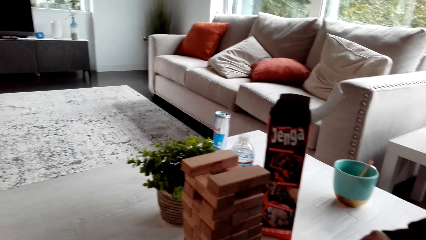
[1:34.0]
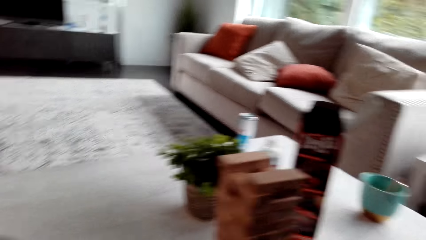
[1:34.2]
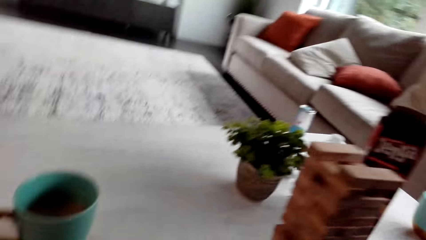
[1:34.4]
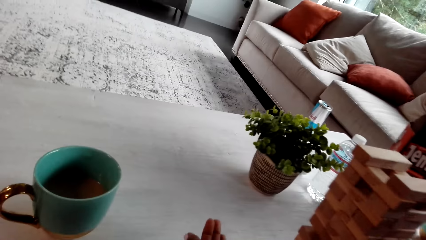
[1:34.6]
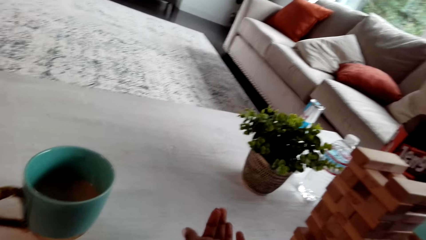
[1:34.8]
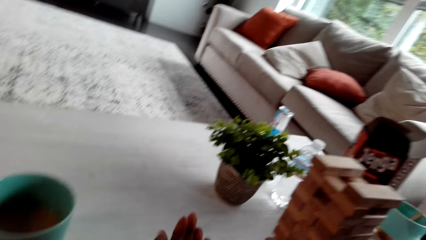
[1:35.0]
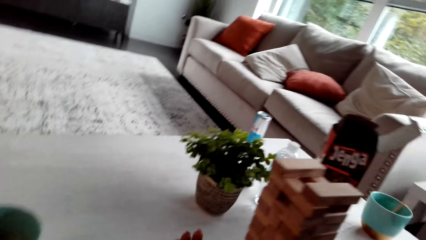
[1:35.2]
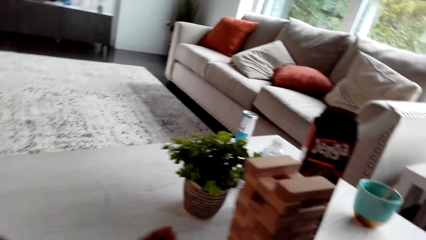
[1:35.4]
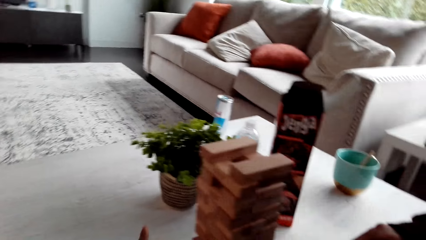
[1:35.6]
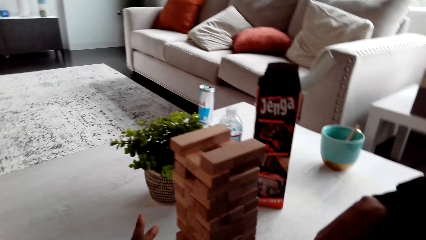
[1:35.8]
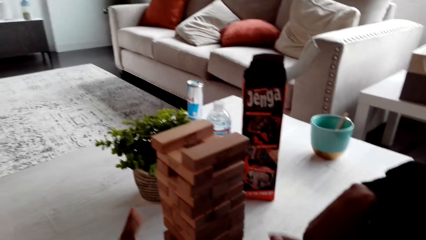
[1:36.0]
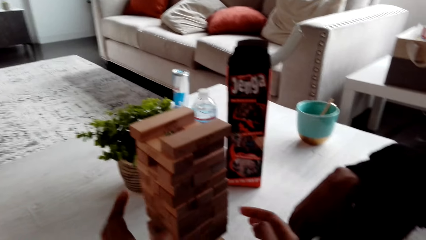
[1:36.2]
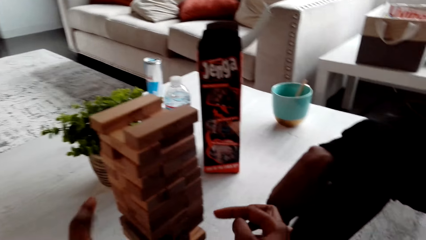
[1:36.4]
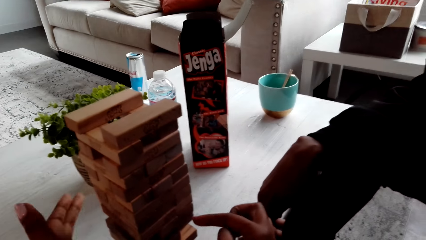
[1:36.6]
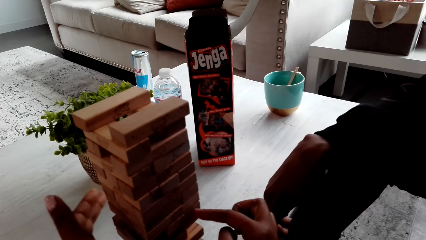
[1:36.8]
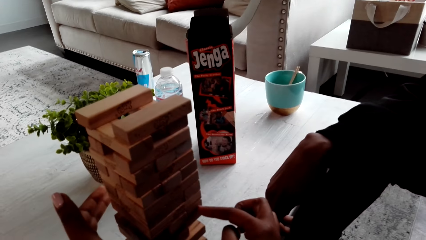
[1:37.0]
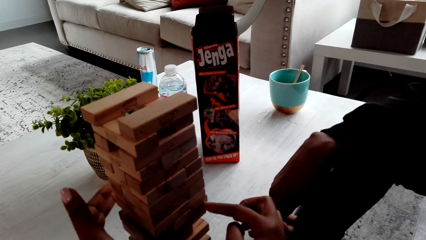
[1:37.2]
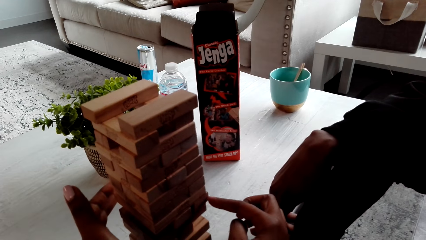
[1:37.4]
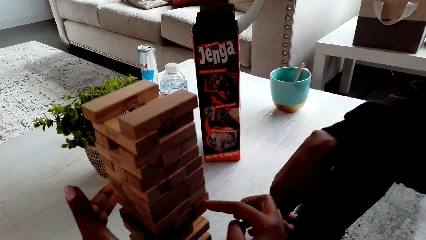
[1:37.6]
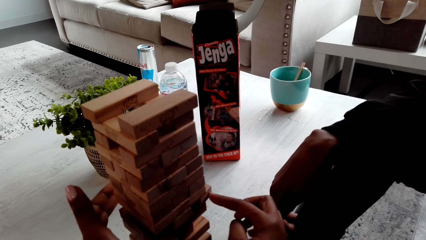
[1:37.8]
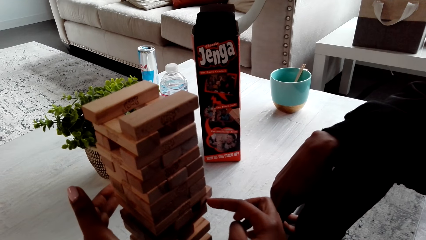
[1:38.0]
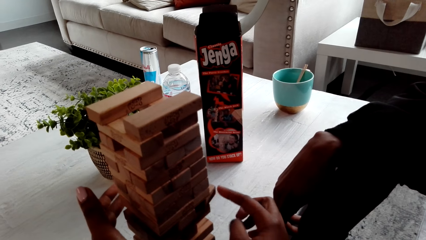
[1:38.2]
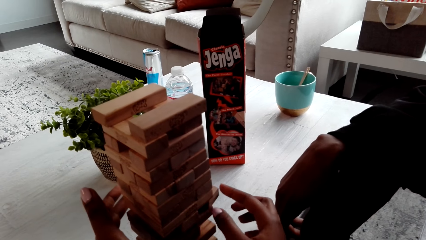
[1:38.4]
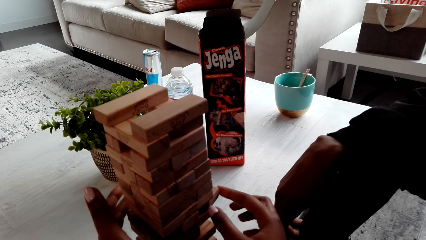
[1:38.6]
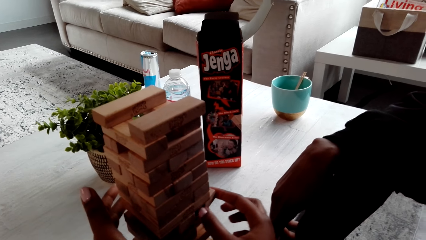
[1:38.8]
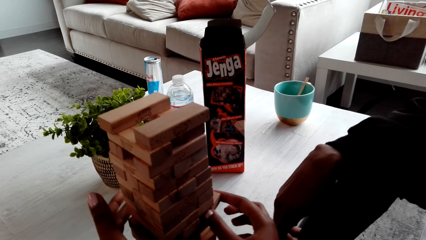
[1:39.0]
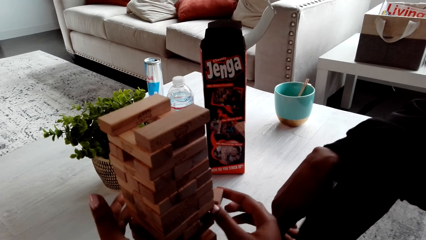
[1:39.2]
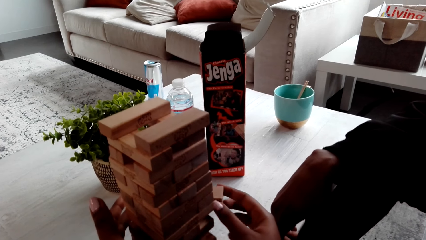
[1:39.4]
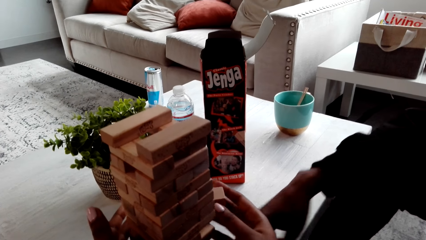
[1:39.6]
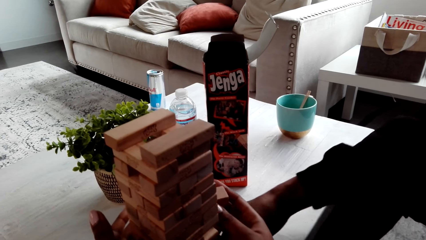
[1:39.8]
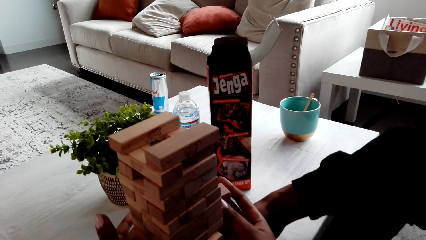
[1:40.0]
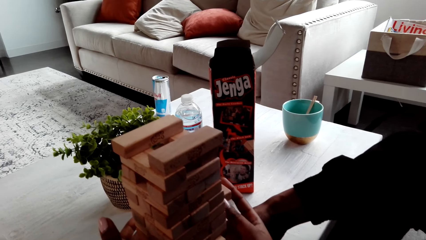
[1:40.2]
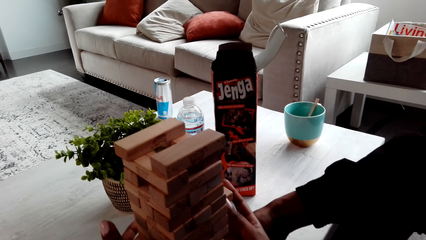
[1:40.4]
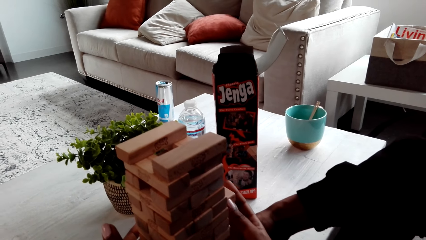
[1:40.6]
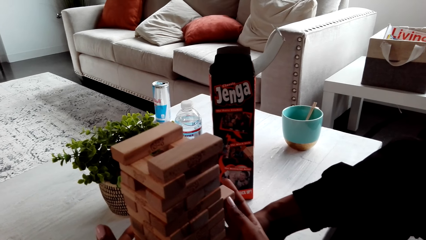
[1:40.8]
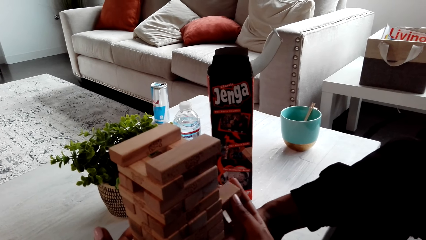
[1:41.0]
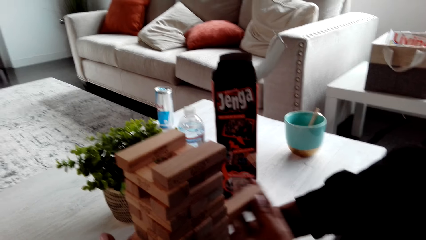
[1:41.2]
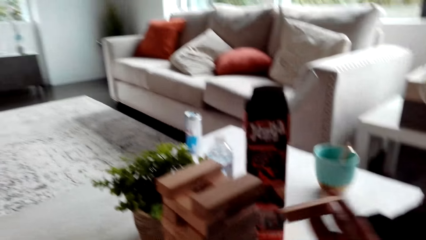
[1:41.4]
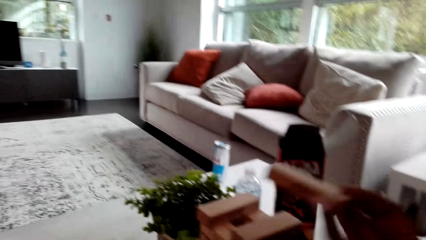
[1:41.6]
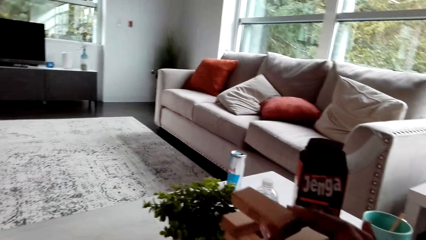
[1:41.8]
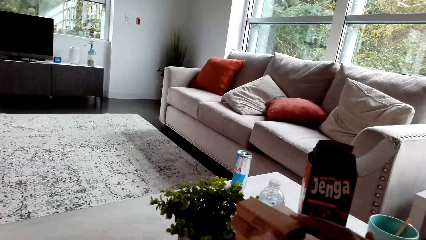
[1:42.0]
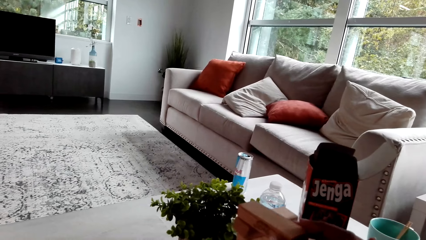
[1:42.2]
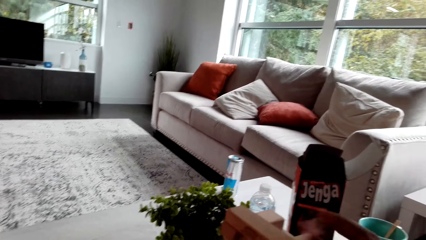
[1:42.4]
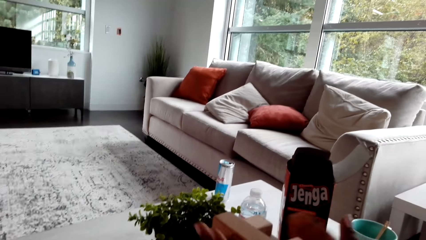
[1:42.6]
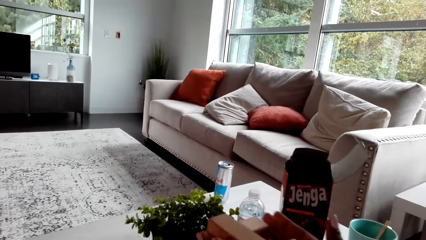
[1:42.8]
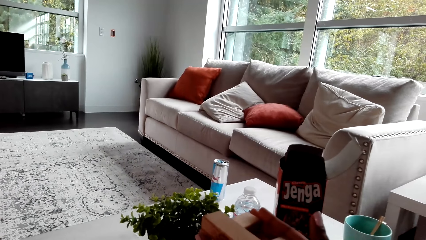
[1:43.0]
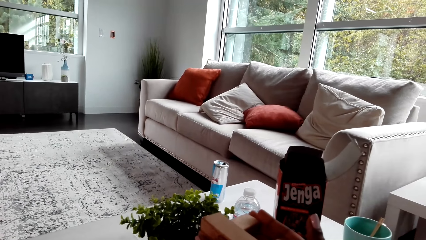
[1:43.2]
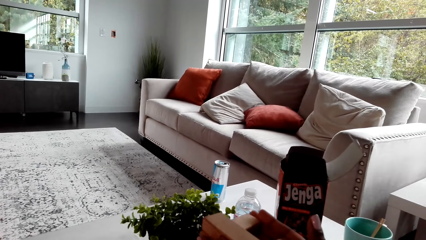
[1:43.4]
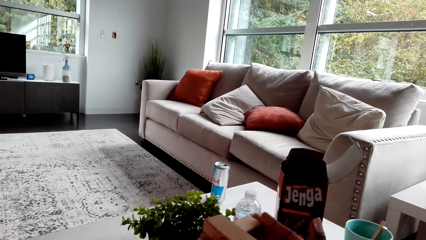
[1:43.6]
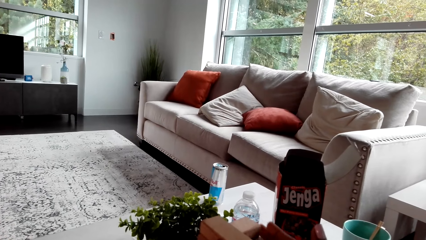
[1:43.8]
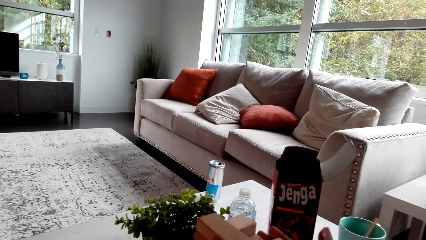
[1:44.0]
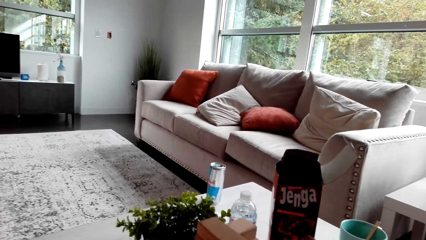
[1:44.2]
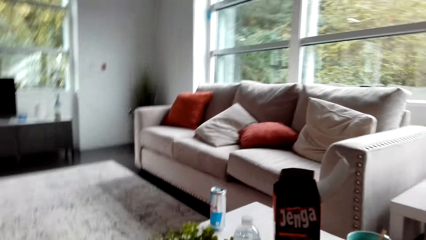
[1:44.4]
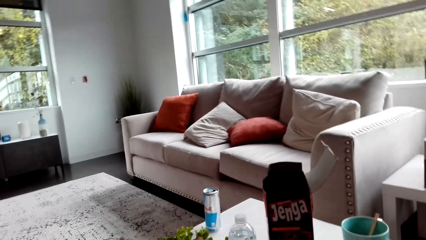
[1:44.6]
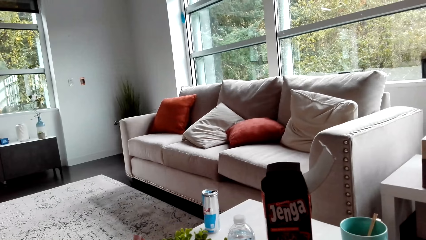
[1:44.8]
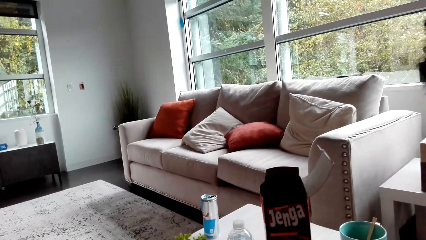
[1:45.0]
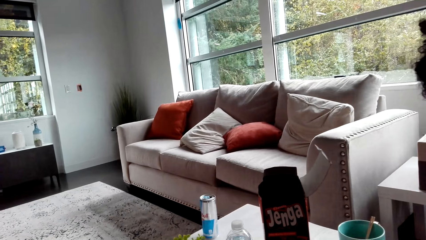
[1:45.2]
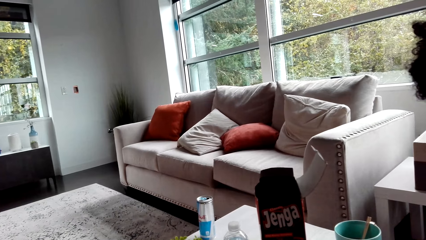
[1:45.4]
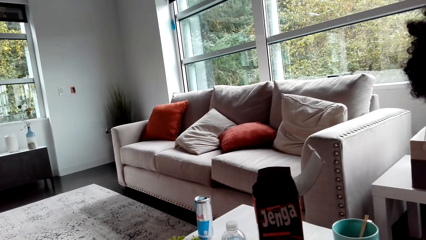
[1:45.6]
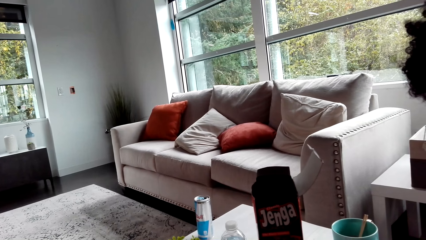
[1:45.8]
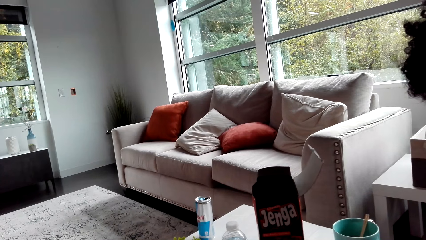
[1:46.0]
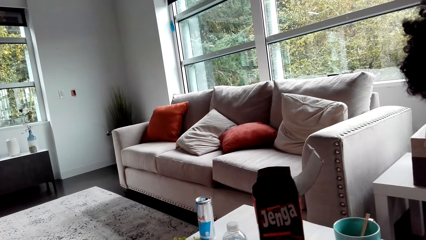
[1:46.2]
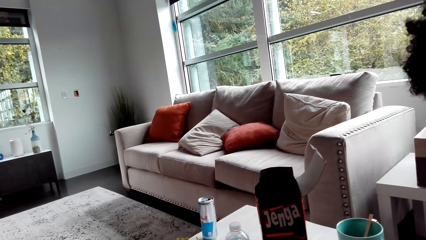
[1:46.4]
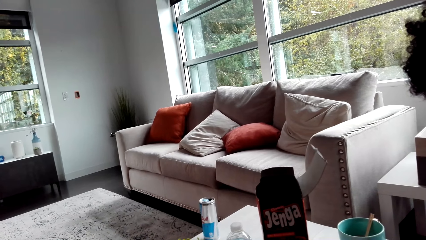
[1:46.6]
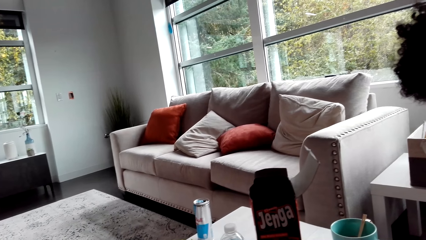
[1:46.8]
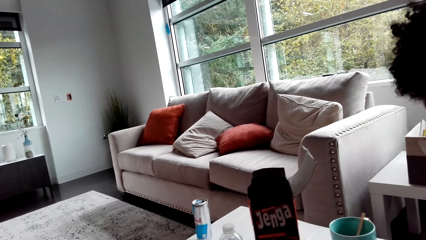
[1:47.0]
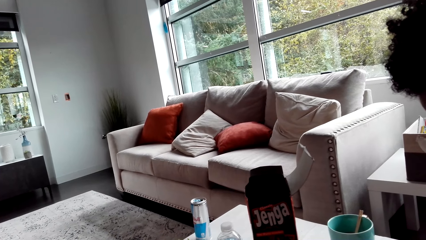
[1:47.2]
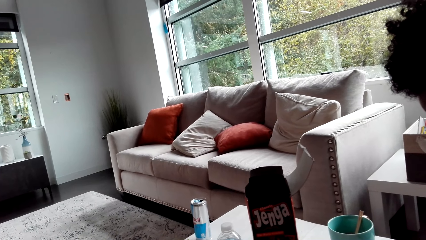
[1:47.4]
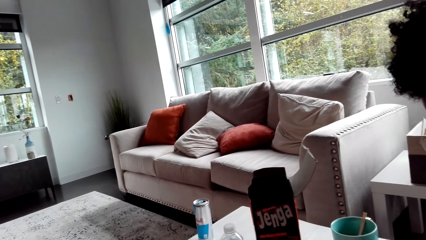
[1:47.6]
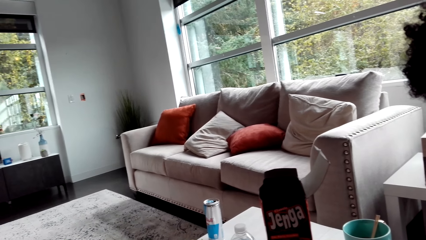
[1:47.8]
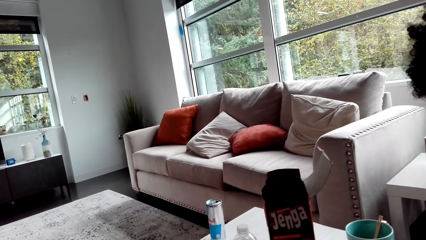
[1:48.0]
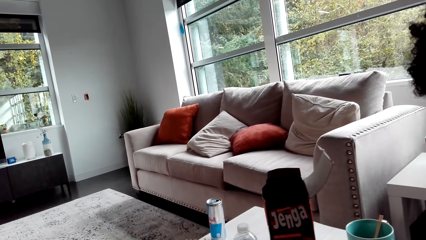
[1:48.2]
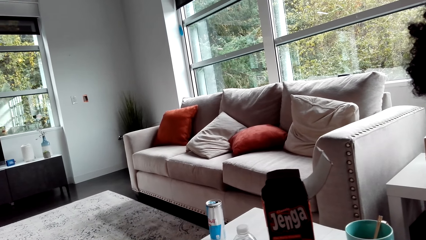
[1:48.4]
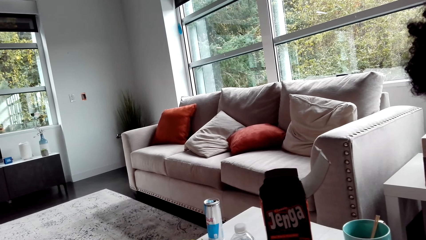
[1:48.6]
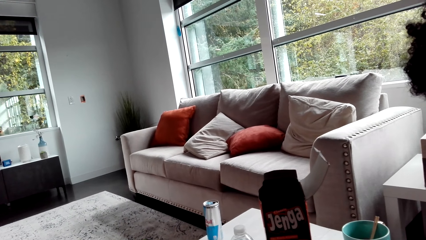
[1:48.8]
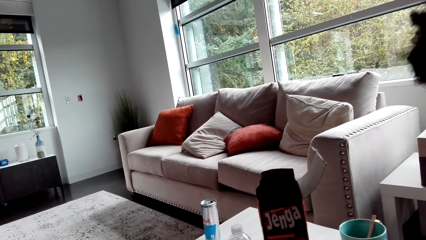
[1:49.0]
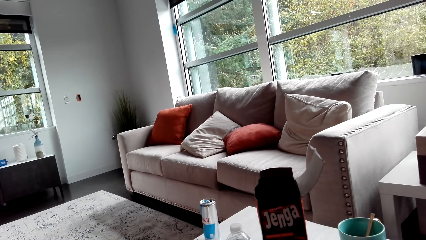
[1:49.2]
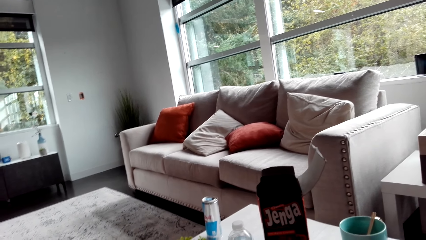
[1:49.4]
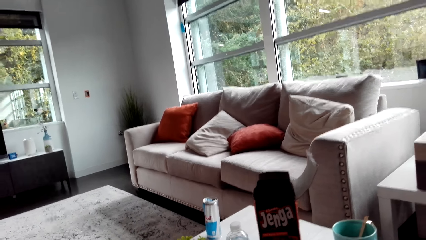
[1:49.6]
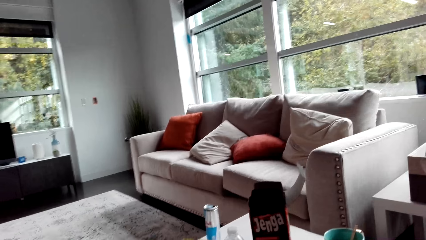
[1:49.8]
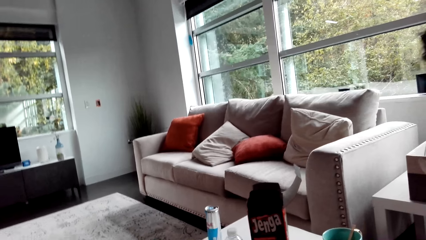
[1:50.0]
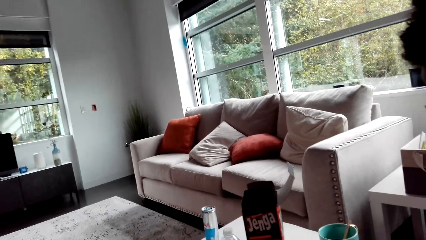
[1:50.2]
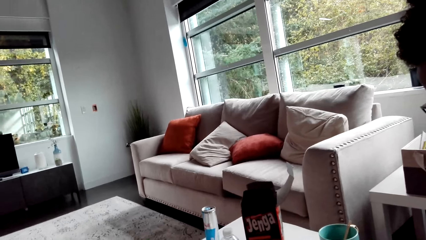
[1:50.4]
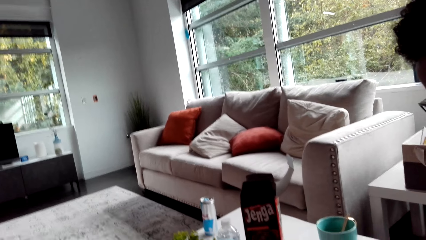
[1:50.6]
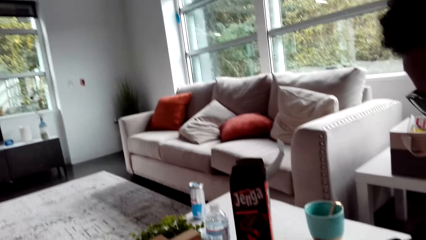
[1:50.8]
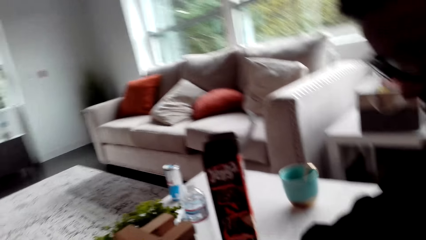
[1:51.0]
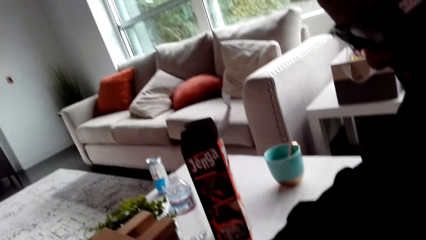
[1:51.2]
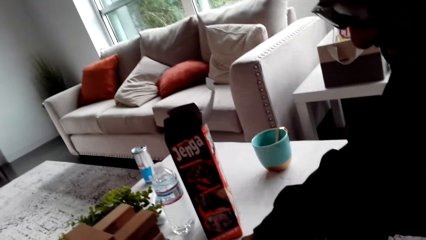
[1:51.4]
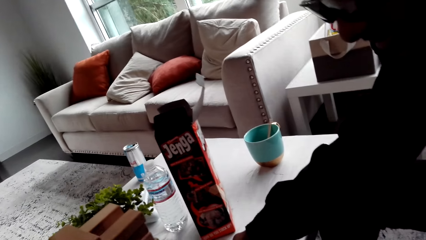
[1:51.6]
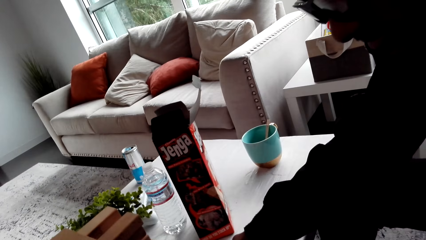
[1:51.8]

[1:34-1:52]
The camera wearer plays the Jenga game. They remove a block and pile the block. They look around.
